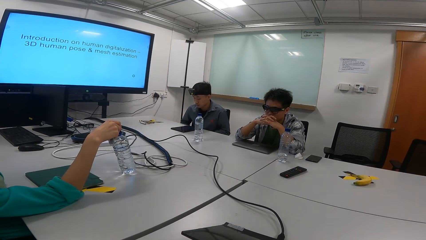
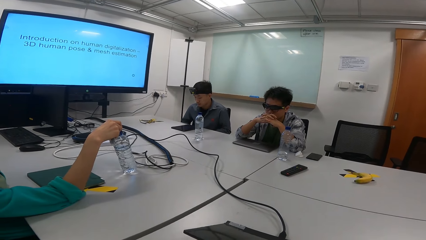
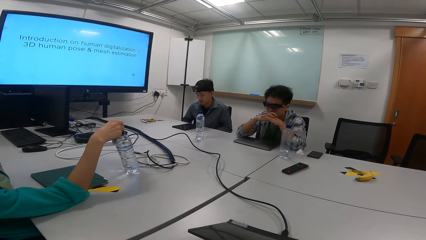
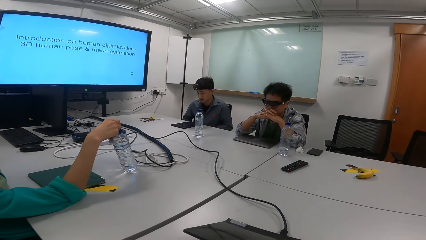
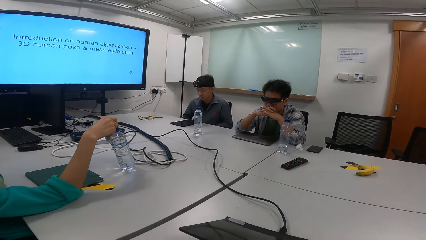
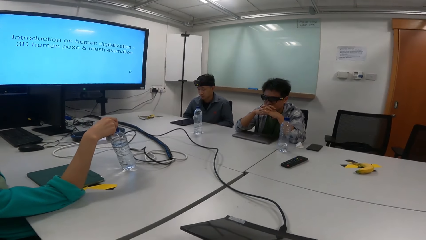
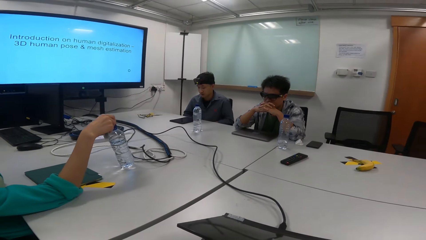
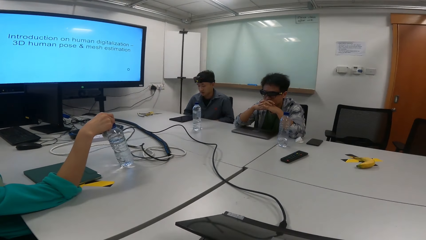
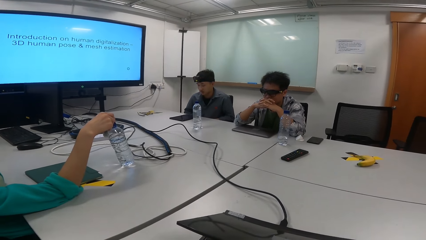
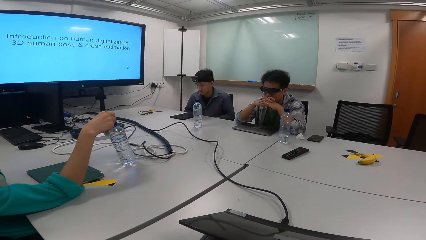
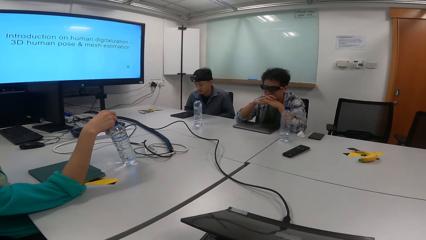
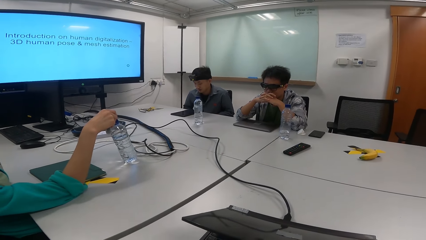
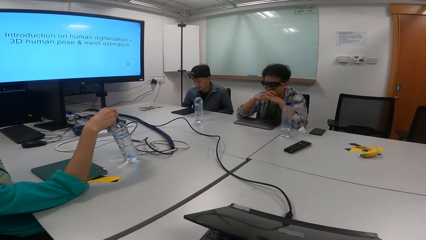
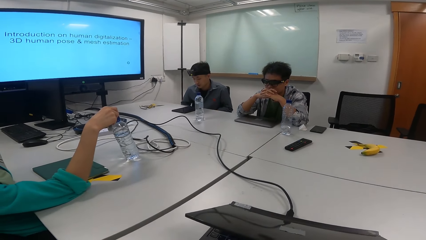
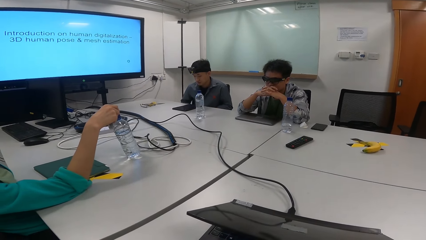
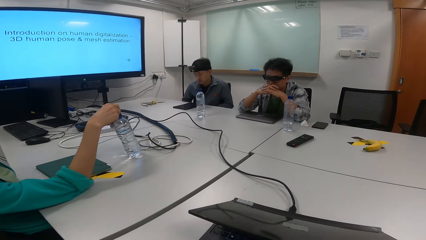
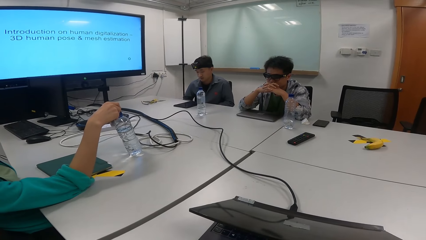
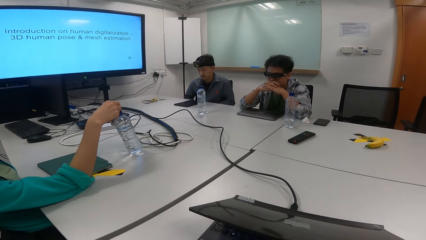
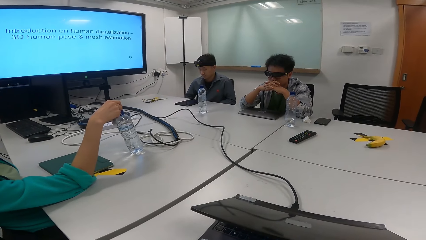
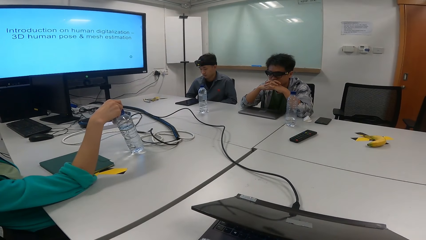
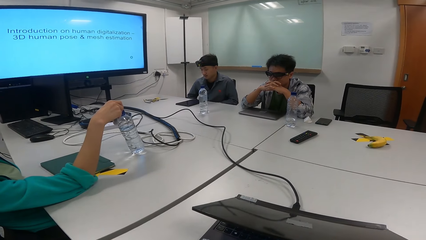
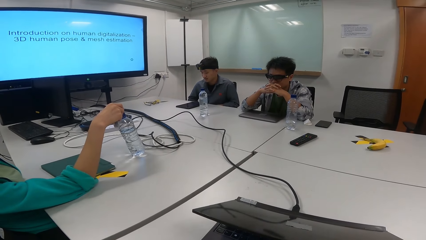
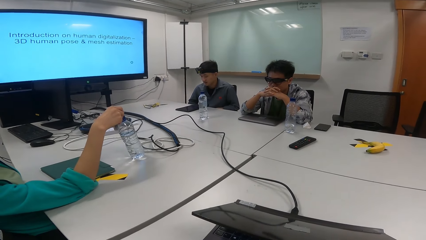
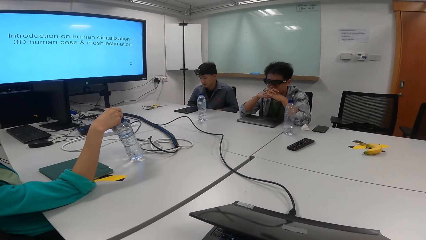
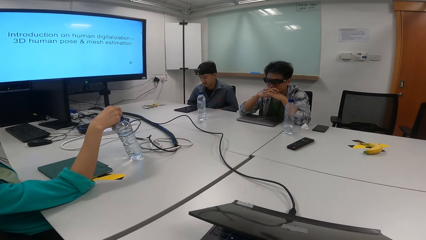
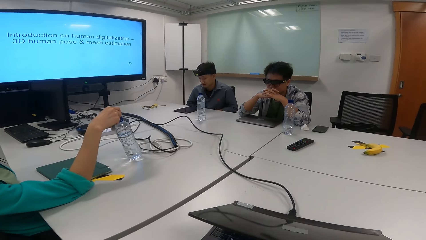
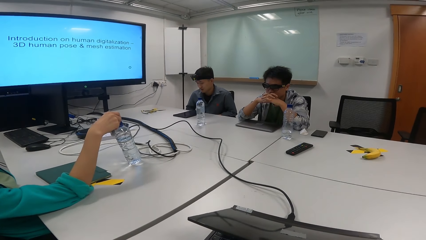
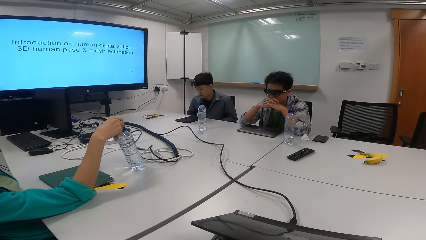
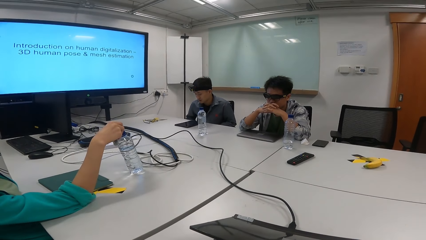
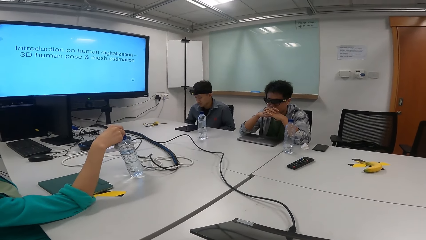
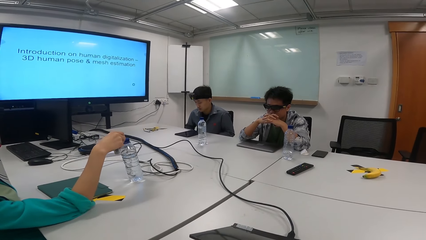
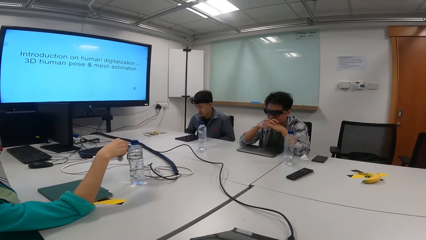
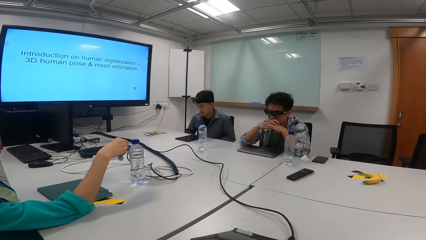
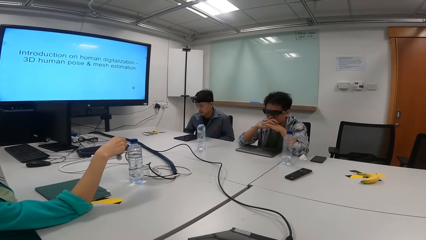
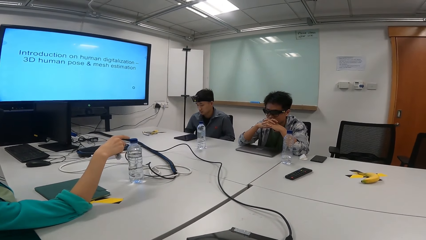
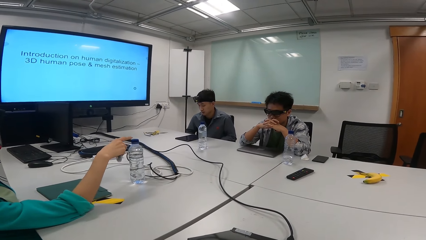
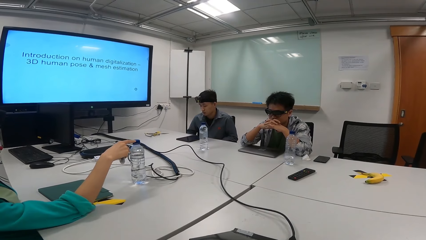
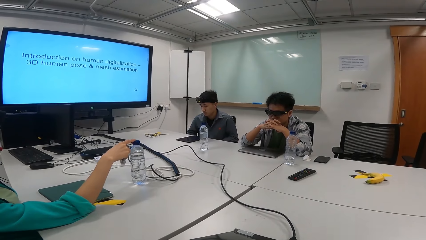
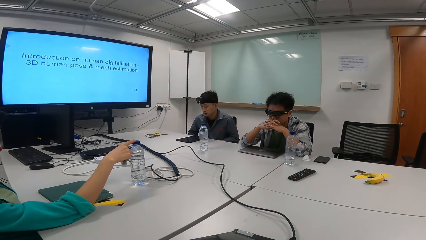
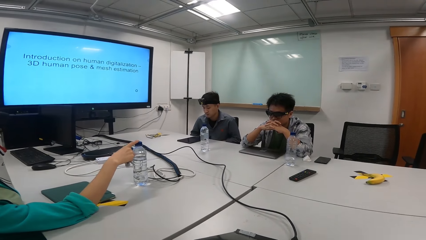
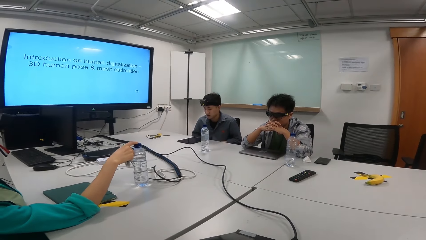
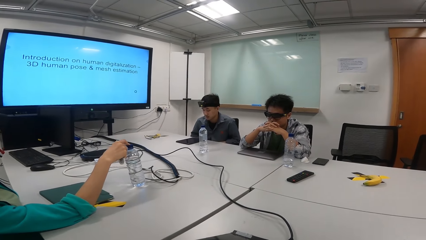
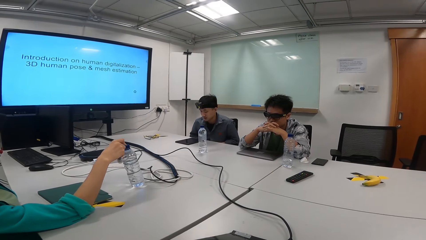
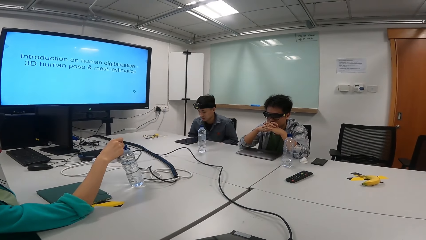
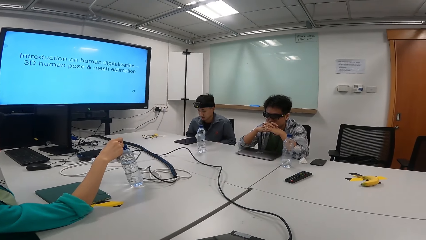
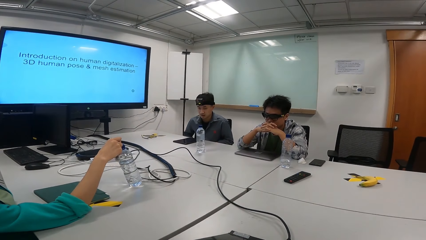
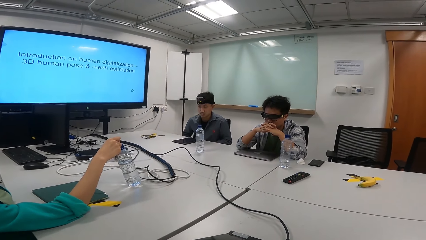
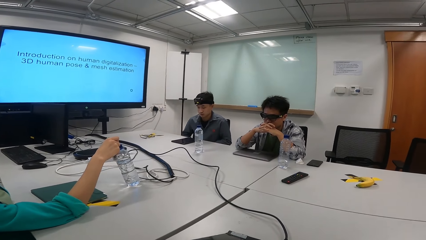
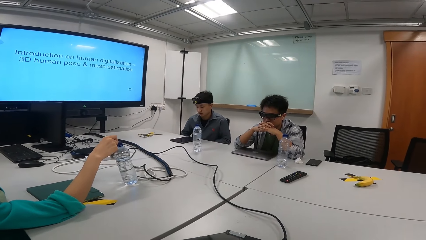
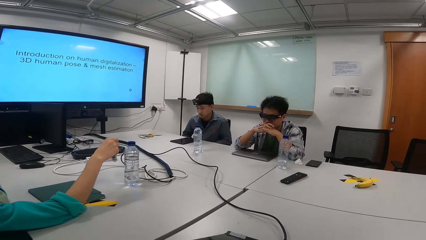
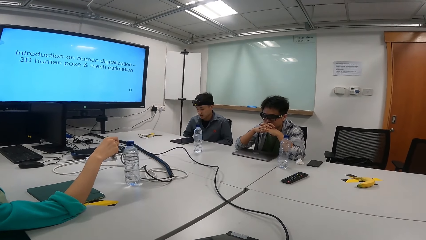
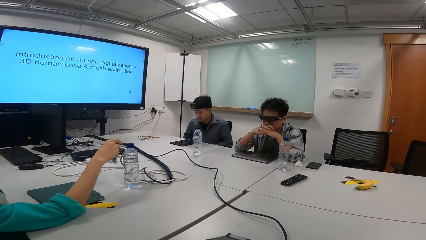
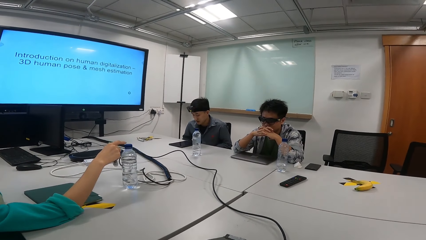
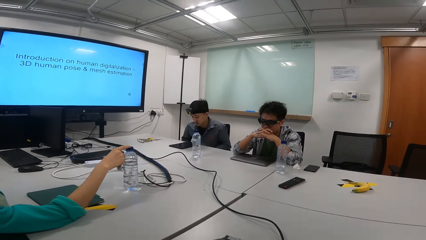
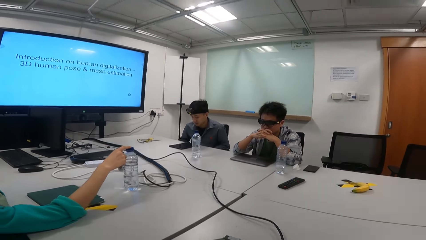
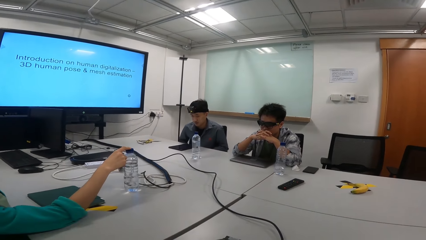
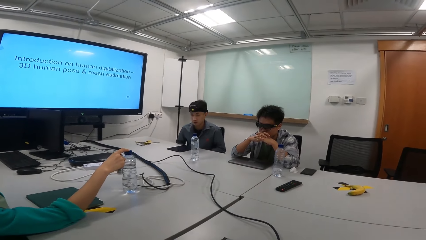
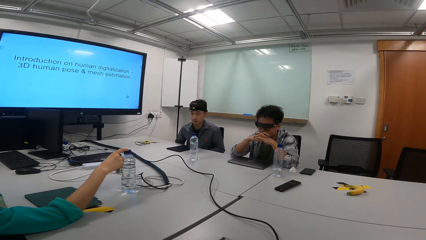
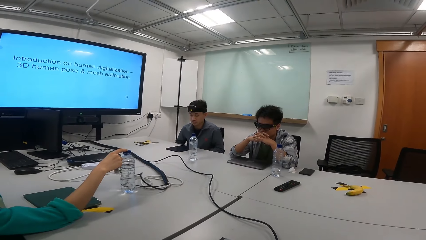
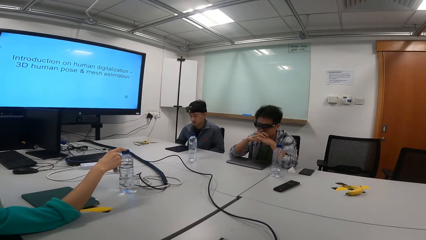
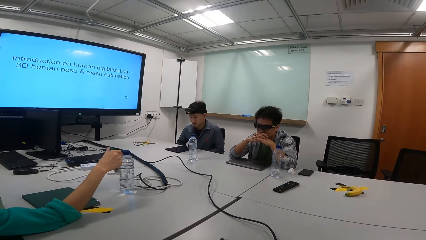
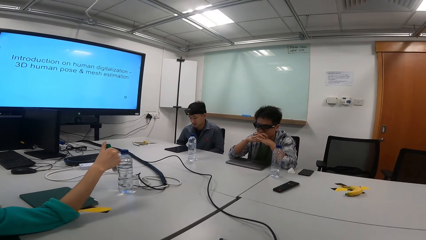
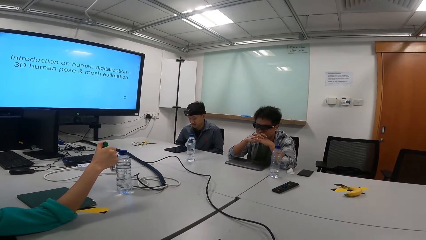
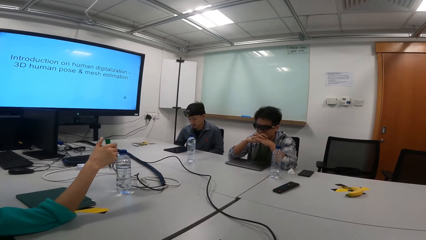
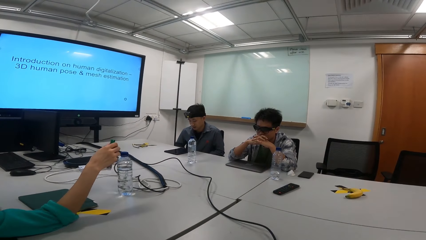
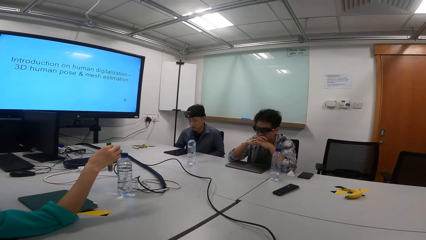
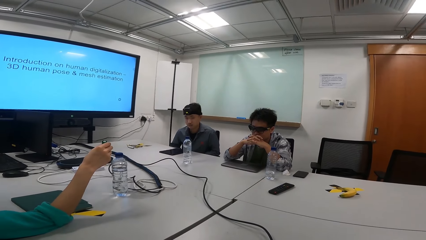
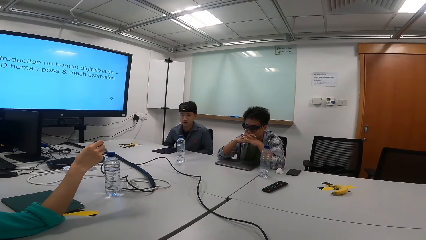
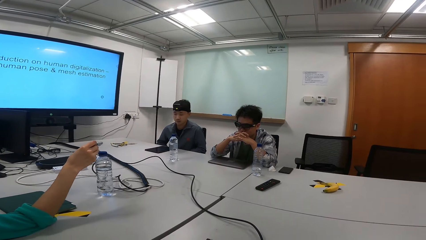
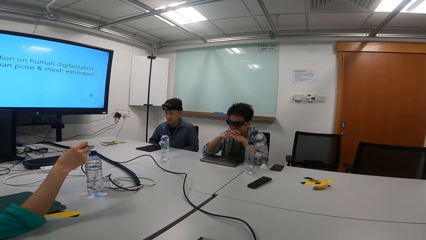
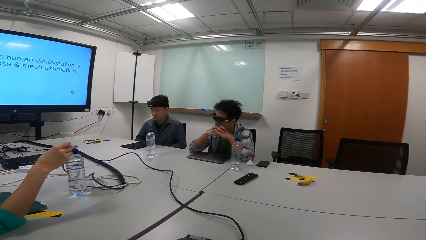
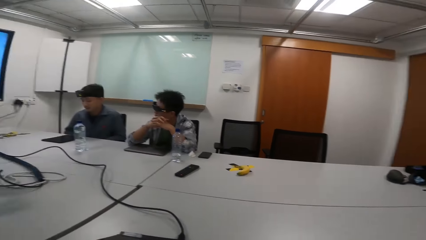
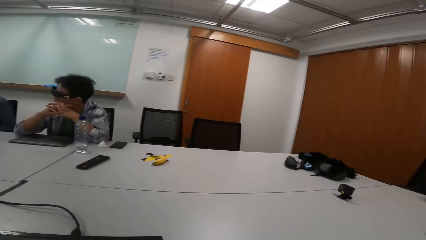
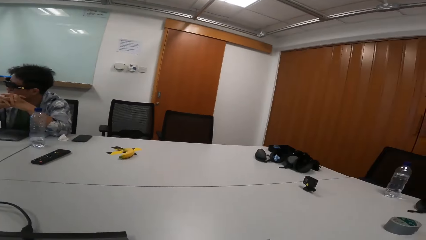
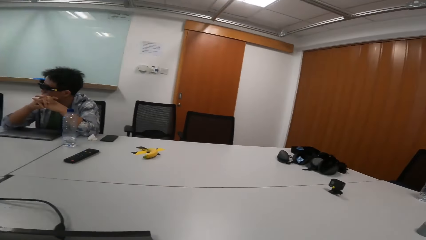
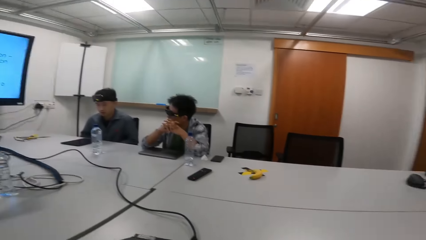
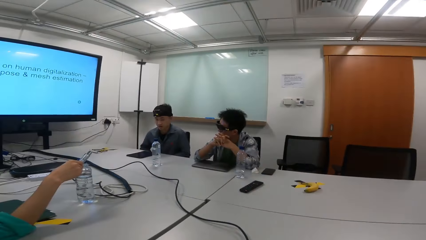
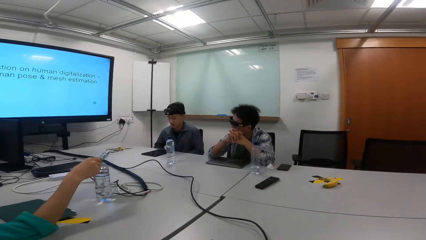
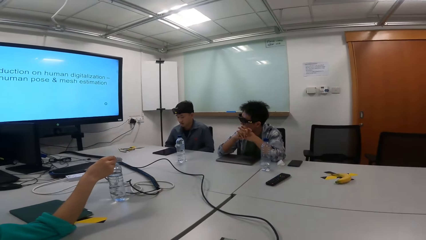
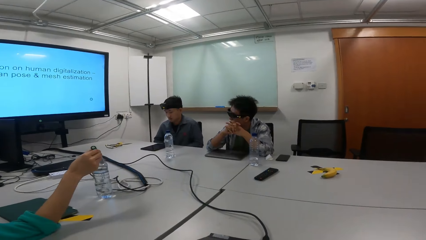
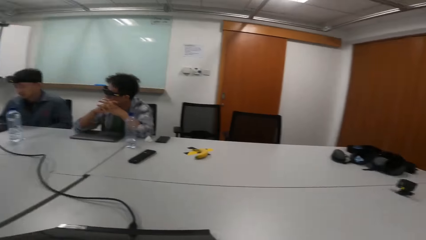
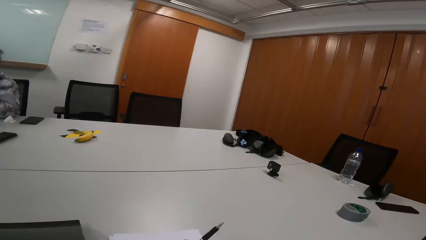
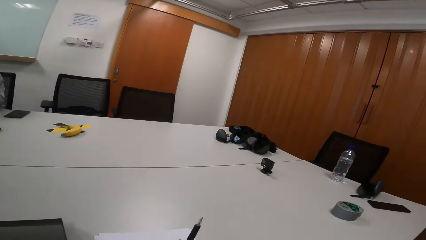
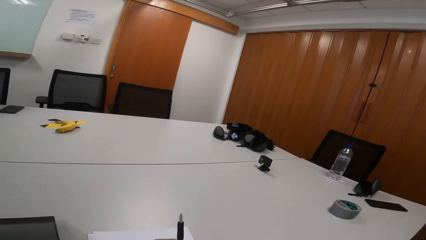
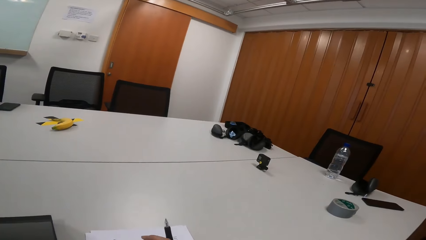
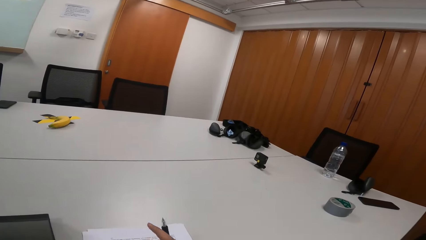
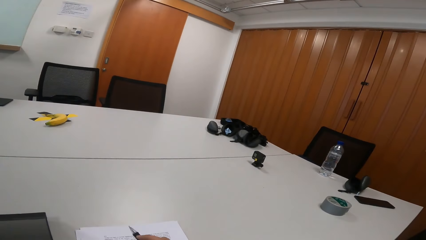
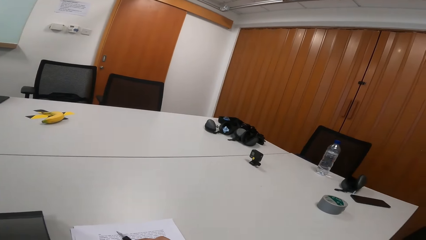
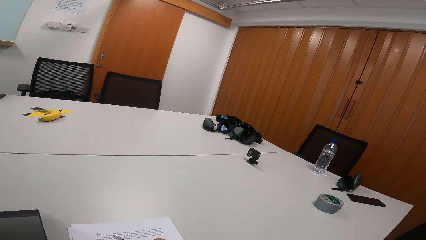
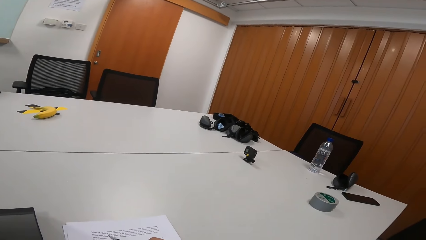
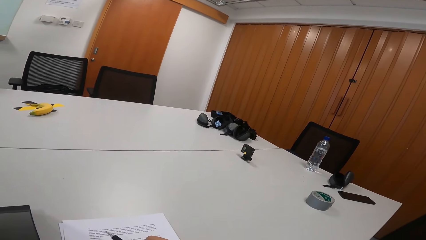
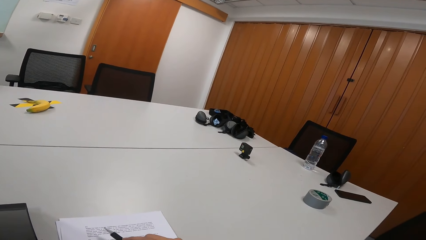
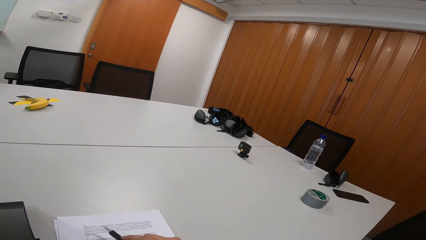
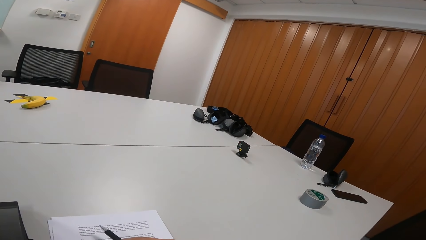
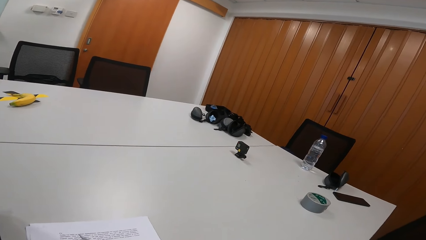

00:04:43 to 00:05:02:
A person unhands the bottle. The person holds the bottle. The person unhands the bottle. The person touches the bottle, adjusts the marker pen in the hand and places the marker pen on the bottle. The camera wearer looks around. The person is holding the pen. The camera wearer holds a pen.
